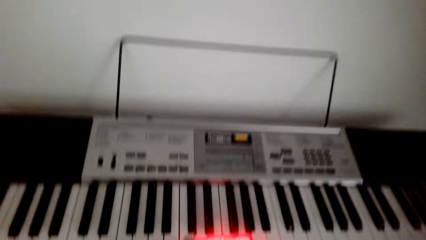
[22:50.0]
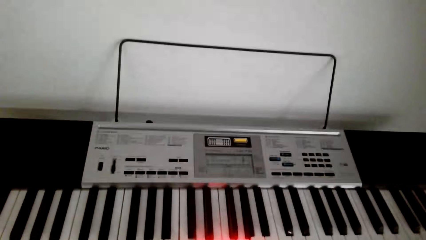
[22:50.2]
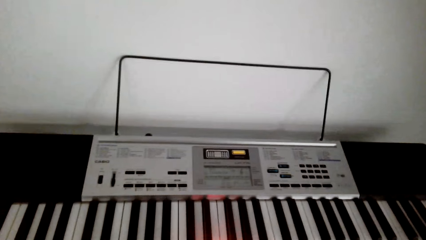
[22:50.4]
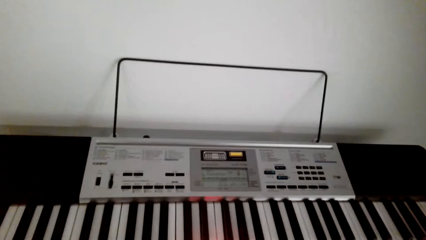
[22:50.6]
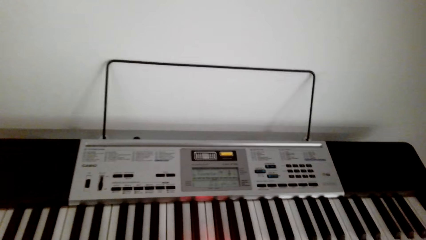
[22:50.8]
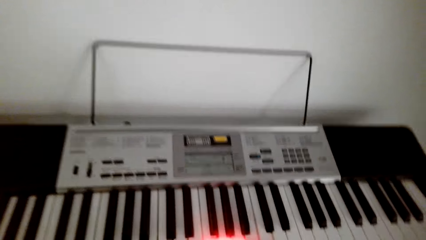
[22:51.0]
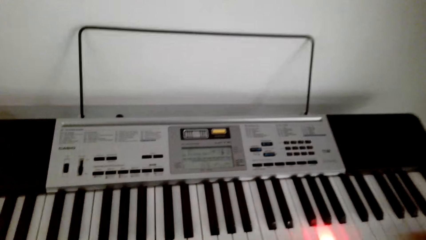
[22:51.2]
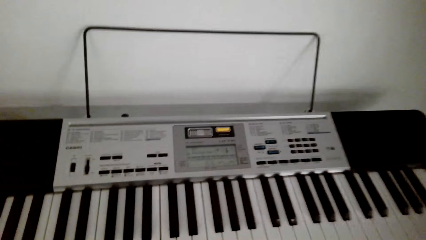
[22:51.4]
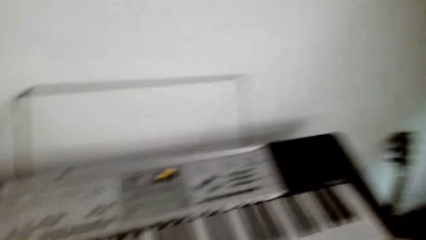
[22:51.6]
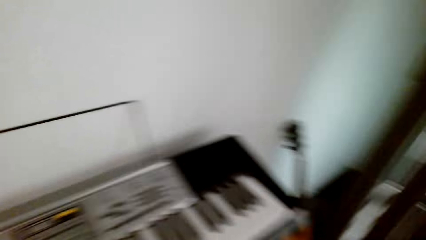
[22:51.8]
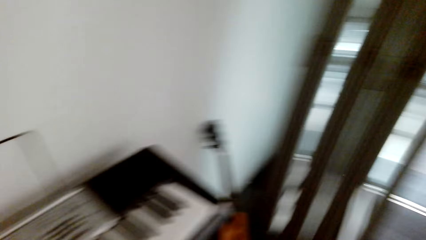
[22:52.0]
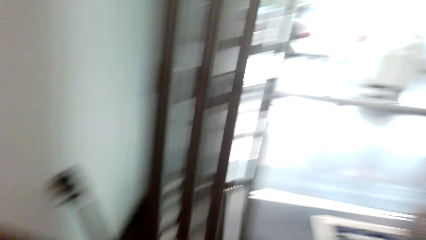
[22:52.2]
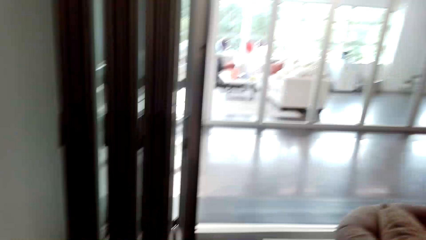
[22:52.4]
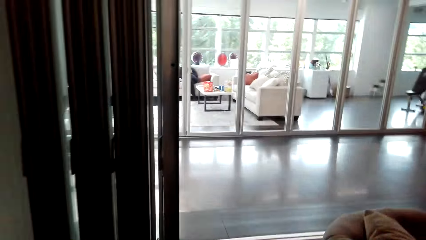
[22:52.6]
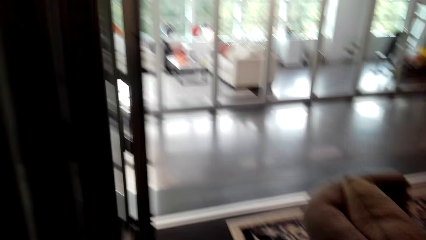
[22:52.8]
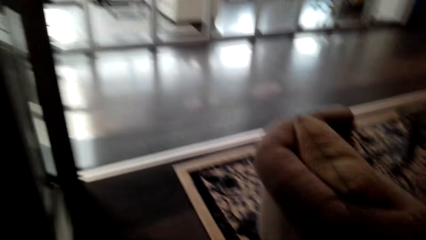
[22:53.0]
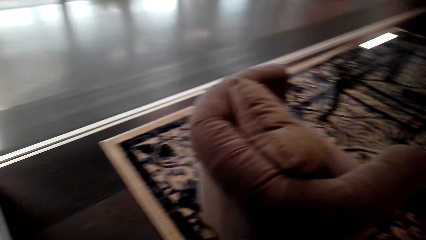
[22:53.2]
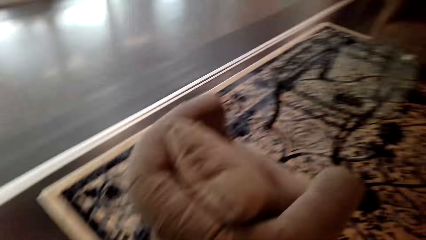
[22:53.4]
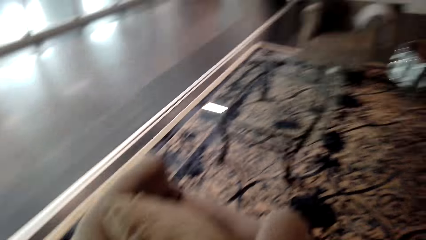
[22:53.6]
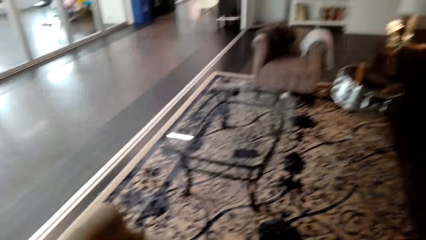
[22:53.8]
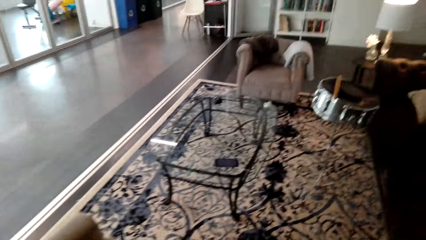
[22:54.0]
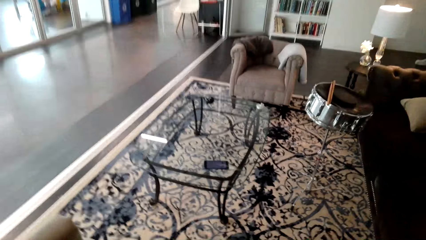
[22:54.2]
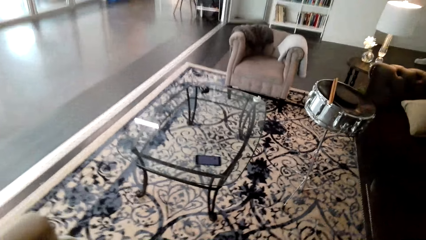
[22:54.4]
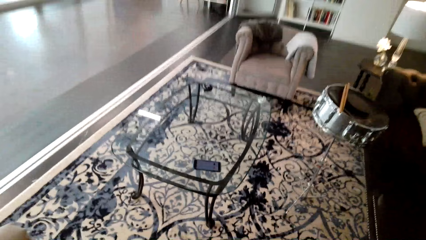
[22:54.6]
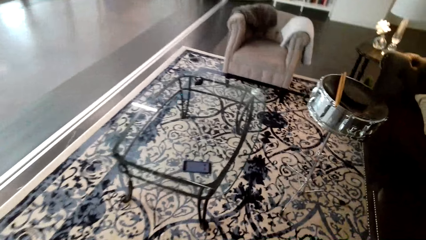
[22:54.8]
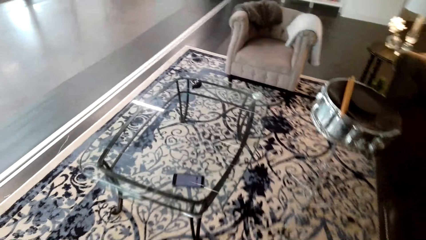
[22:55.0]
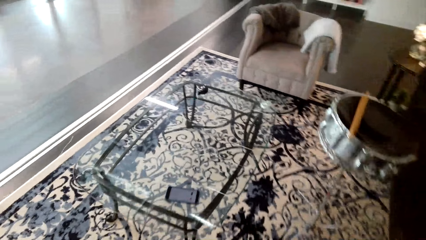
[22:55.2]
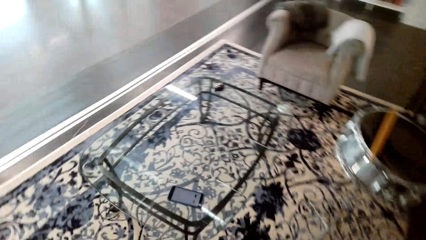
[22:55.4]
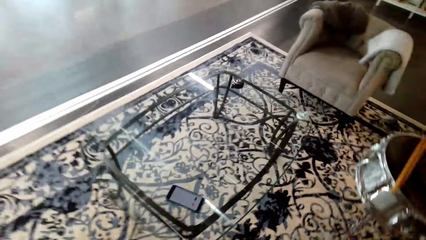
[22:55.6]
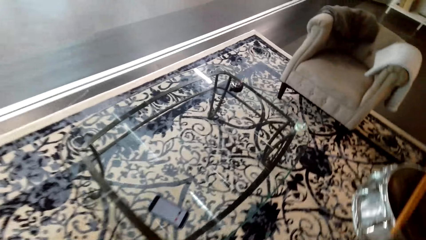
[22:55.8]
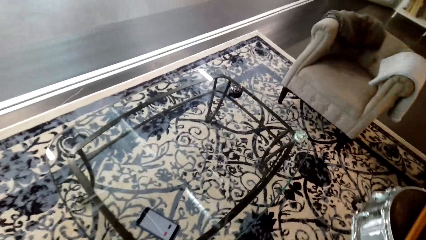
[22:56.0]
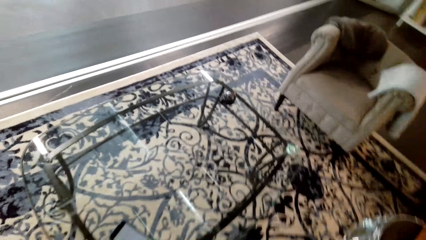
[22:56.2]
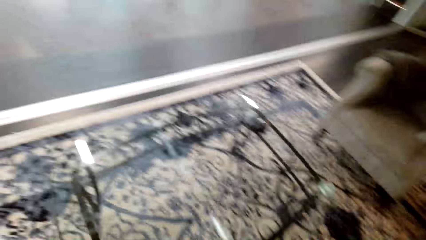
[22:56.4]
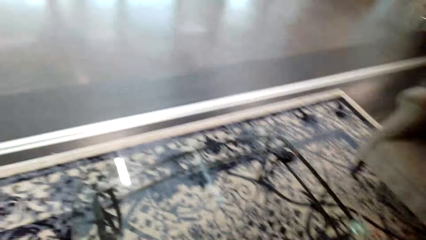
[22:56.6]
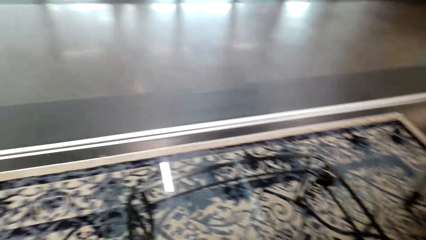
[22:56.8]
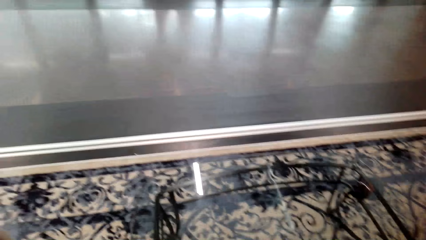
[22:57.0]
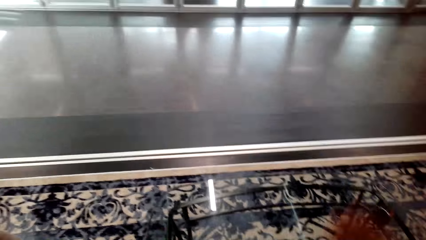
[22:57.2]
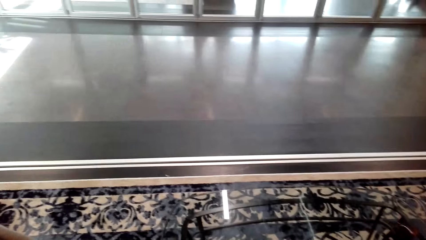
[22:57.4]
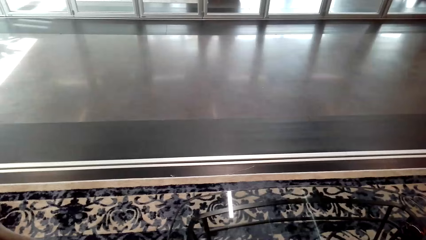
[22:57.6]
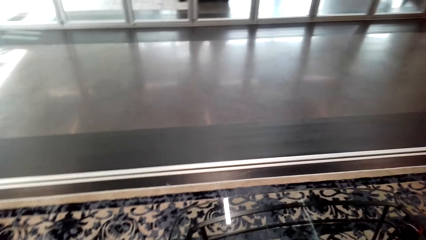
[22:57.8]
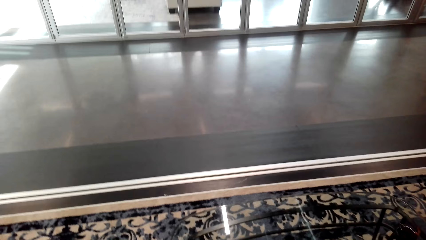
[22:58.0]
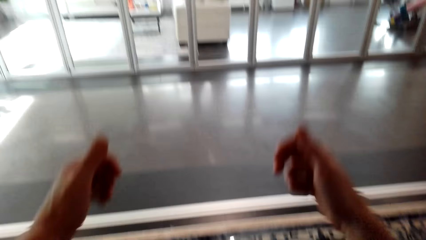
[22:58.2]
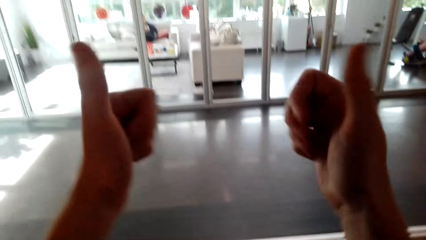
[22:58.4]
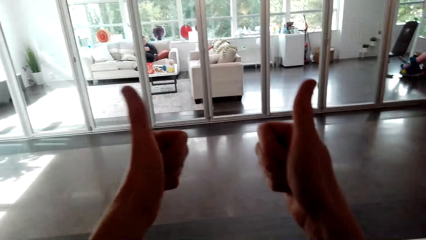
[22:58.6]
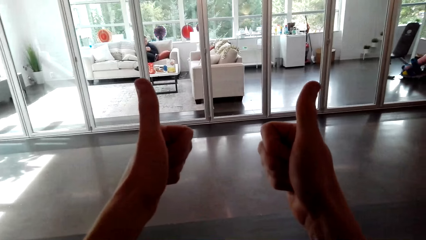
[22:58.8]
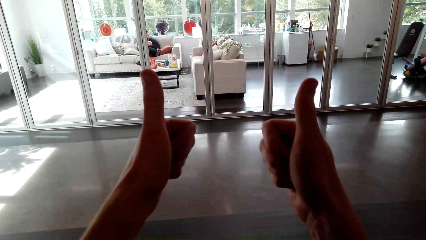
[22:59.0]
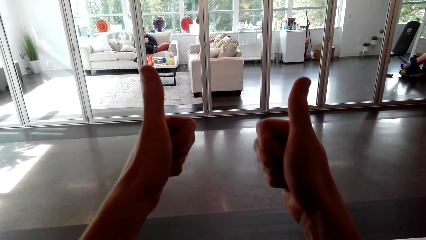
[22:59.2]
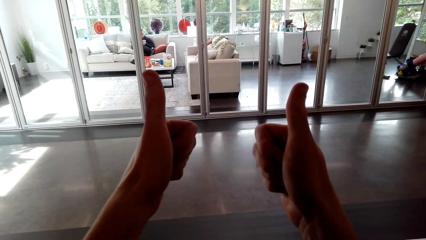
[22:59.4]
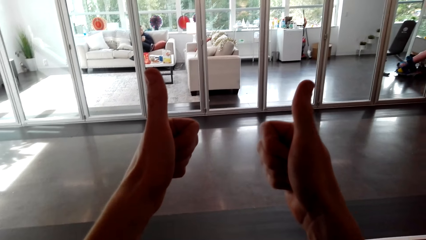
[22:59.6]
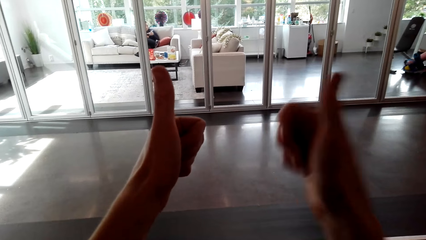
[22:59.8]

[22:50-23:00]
The camera wearer stands up. They move round the room and look around. They speak with gesture and look around. They give a thumbs up.
